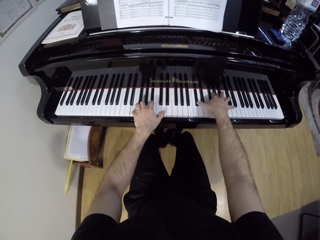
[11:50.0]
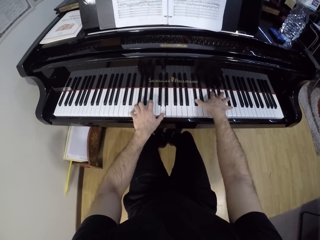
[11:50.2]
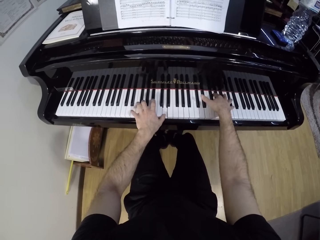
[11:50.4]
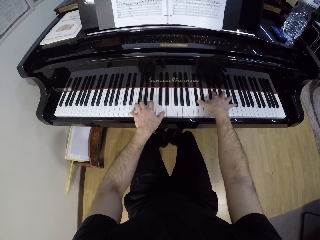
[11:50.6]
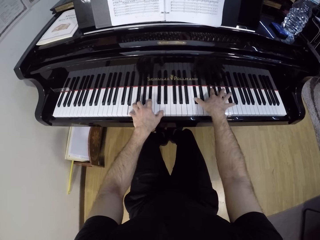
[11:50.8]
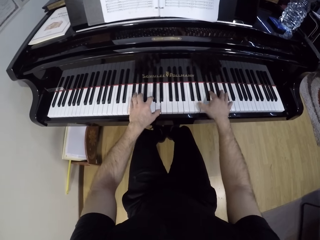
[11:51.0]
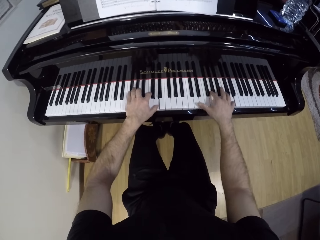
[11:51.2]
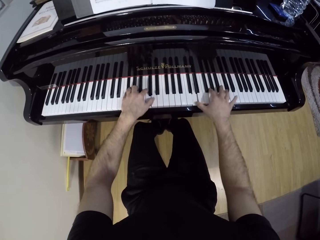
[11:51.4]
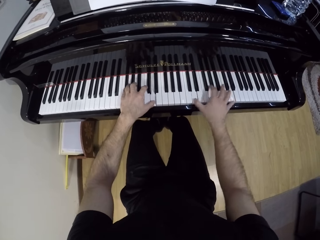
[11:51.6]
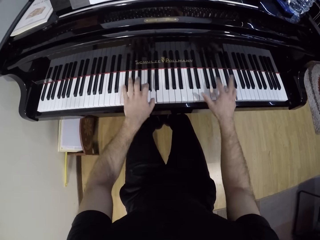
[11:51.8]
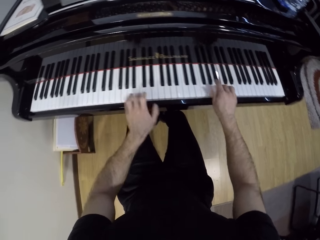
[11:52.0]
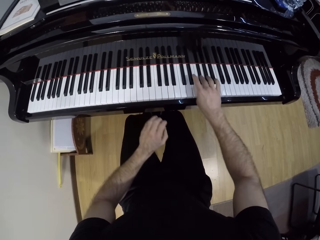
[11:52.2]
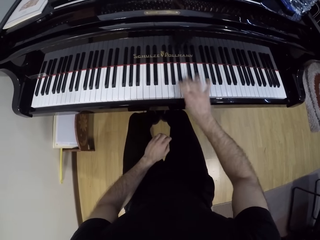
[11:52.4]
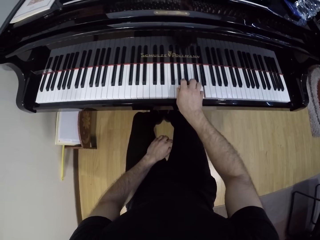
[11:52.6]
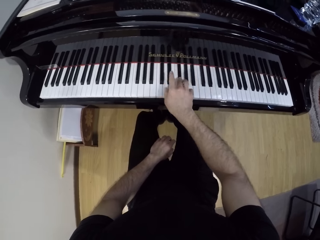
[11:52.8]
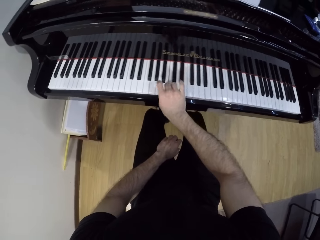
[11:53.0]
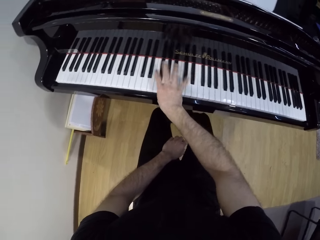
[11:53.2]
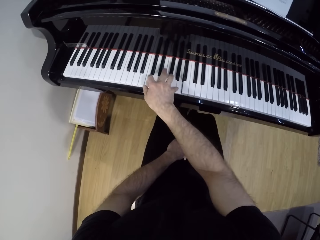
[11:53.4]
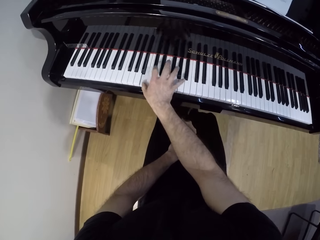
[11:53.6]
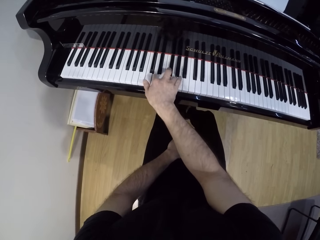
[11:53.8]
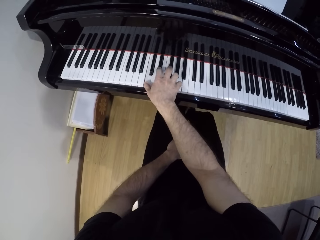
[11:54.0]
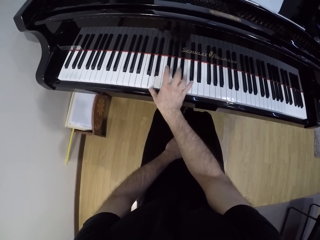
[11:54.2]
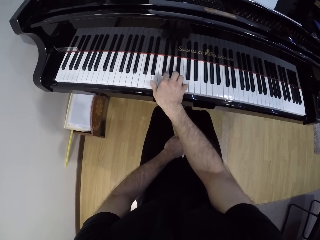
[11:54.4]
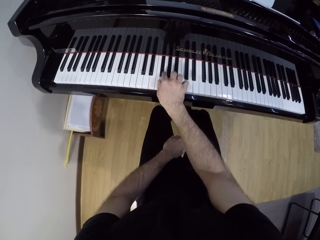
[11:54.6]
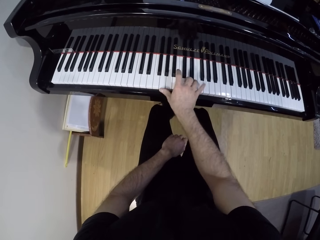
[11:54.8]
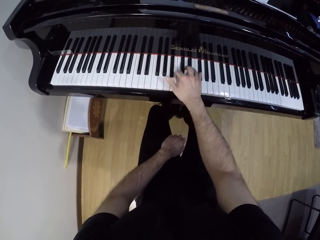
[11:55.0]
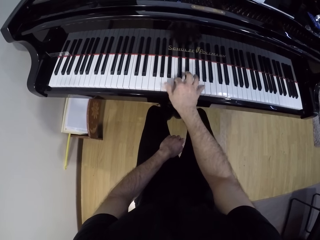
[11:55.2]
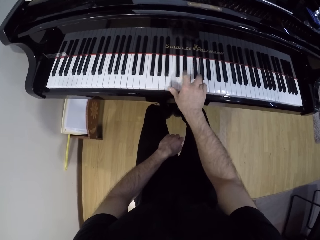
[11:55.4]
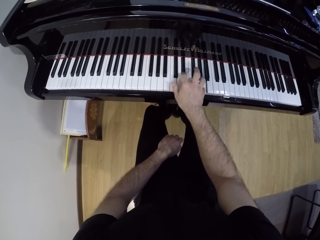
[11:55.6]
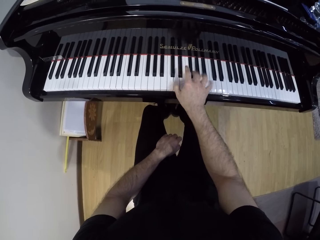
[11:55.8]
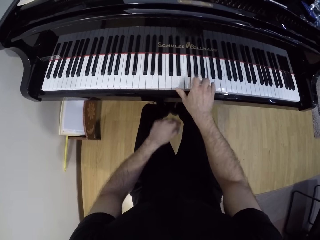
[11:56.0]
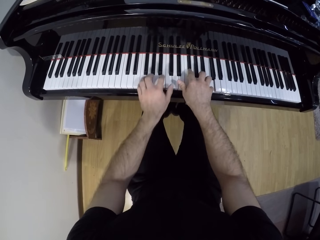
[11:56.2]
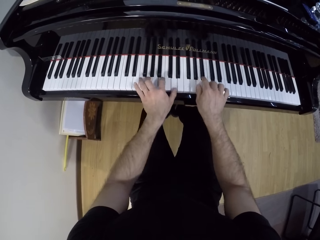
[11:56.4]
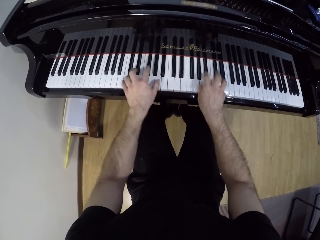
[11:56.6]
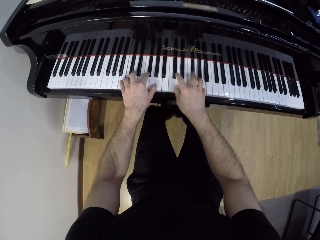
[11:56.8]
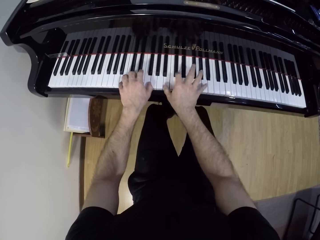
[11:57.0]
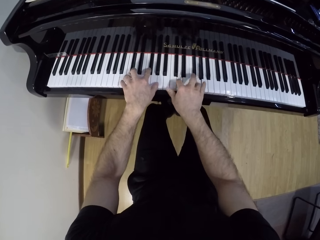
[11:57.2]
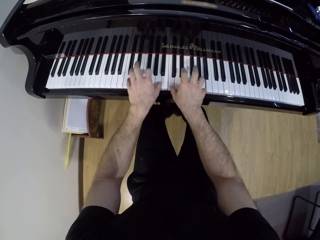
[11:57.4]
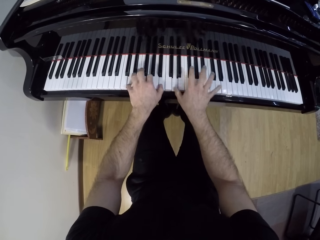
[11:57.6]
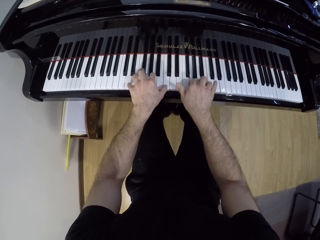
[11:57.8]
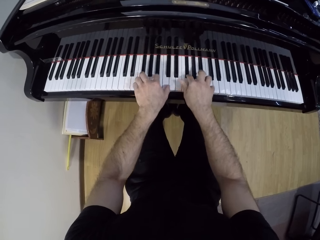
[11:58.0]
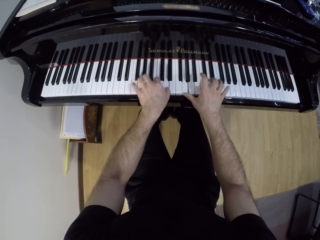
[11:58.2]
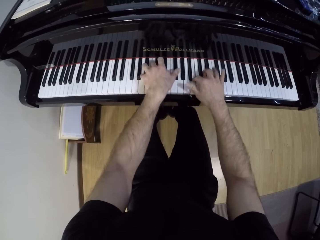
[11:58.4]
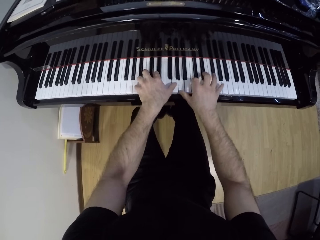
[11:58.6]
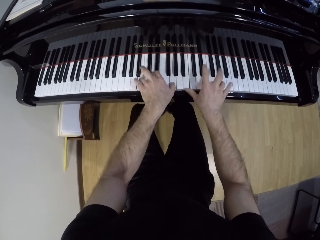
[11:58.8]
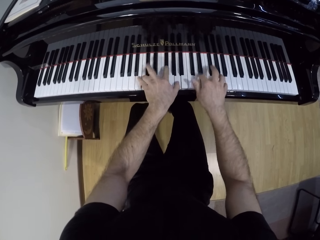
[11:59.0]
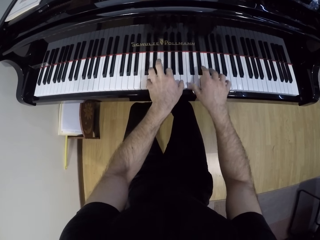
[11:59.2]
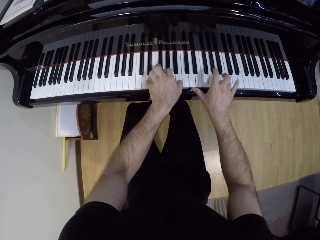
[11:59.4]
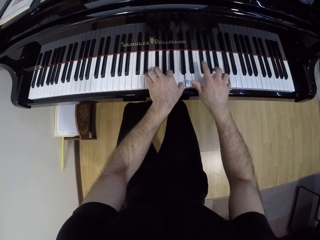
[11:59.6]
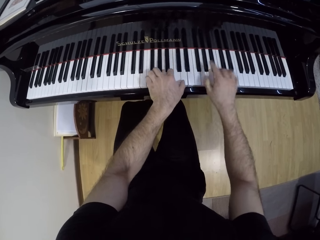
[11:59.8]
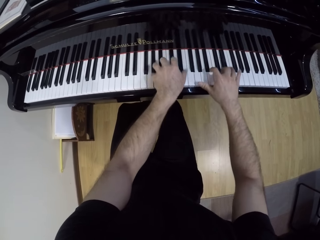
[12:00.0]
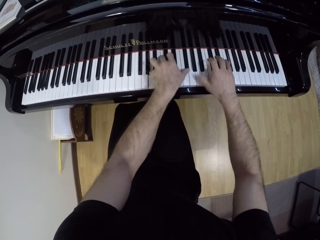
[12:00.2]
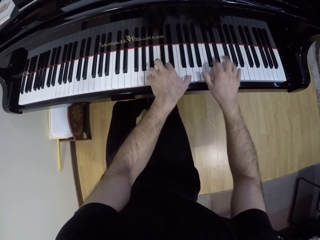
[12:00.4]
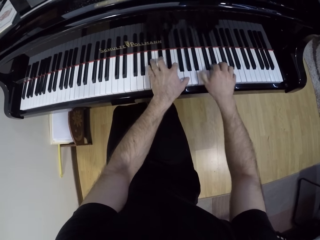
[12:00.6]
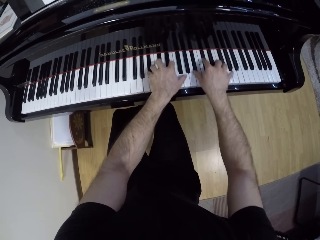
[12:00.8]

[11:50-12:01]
The camera wearer plays the piano with his right hand. He plays the piano with both hands.

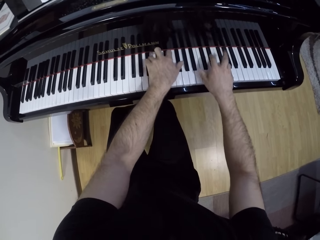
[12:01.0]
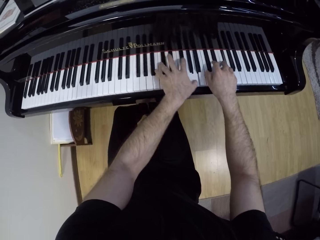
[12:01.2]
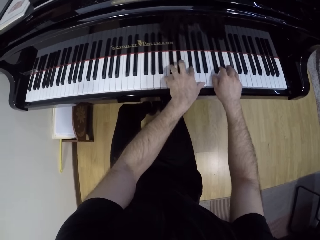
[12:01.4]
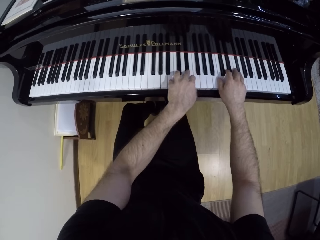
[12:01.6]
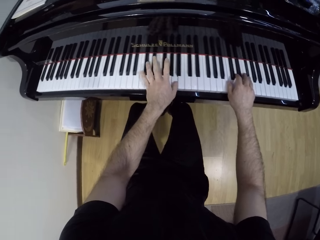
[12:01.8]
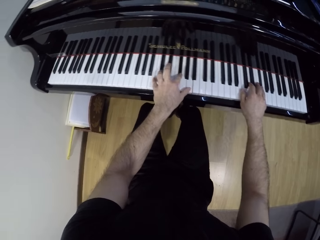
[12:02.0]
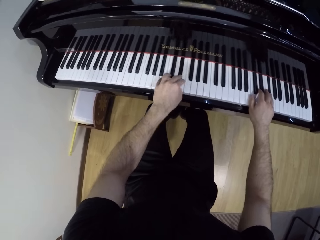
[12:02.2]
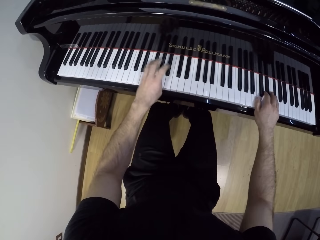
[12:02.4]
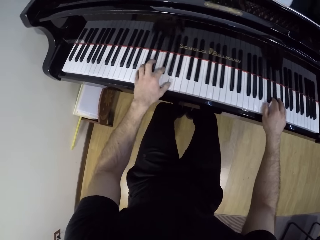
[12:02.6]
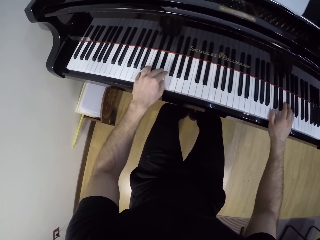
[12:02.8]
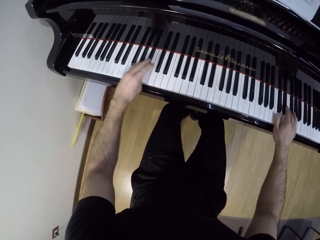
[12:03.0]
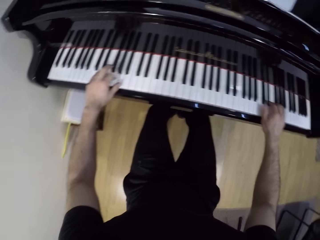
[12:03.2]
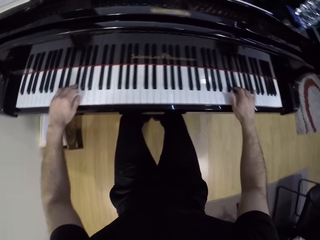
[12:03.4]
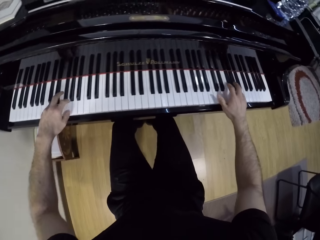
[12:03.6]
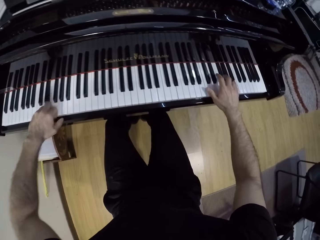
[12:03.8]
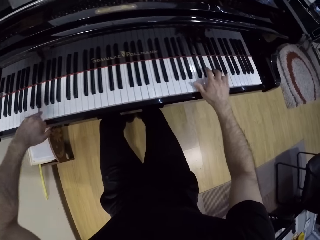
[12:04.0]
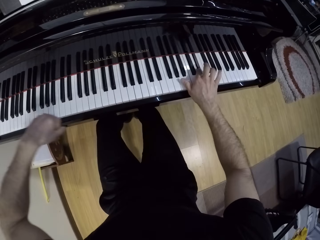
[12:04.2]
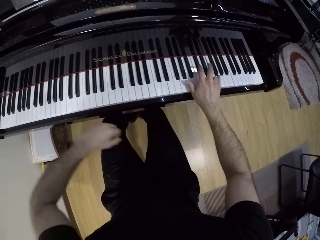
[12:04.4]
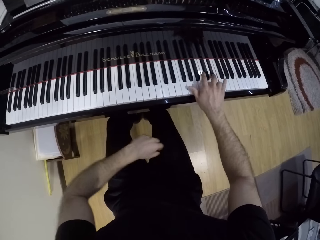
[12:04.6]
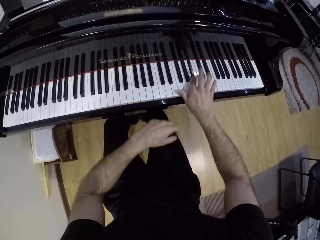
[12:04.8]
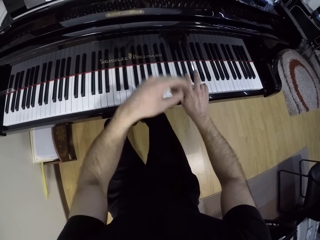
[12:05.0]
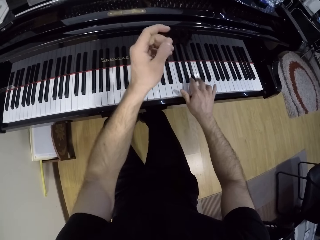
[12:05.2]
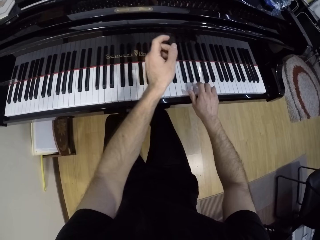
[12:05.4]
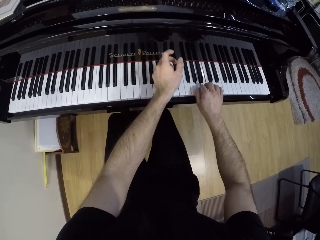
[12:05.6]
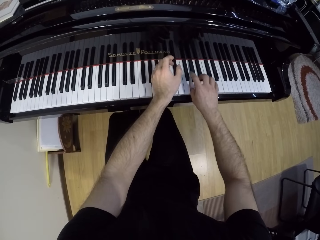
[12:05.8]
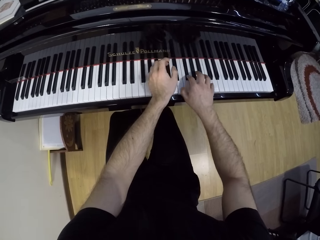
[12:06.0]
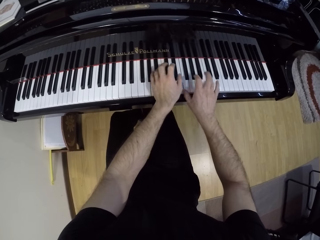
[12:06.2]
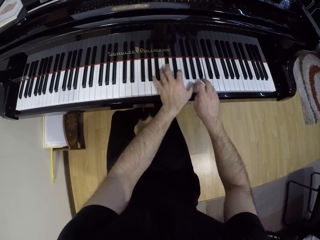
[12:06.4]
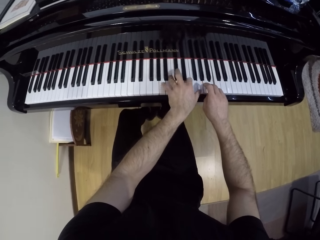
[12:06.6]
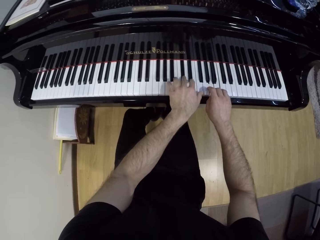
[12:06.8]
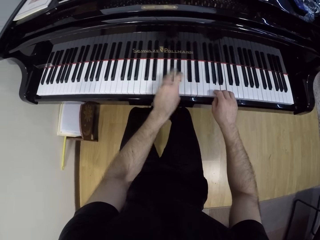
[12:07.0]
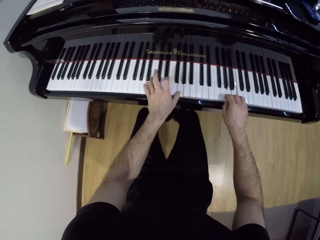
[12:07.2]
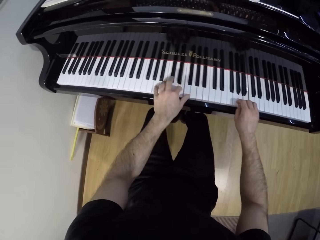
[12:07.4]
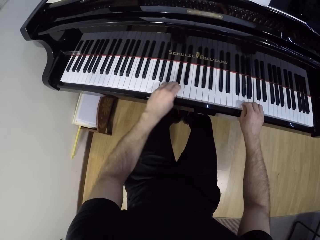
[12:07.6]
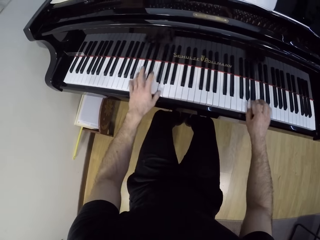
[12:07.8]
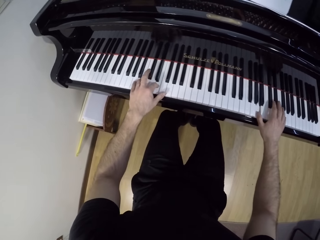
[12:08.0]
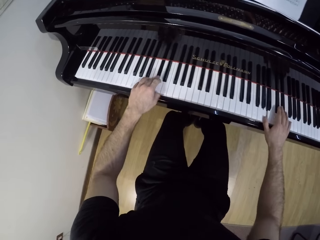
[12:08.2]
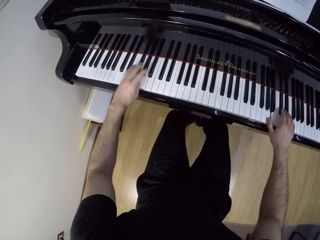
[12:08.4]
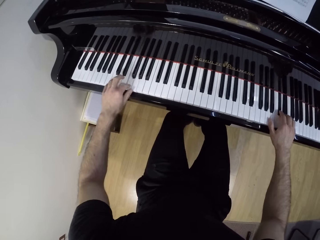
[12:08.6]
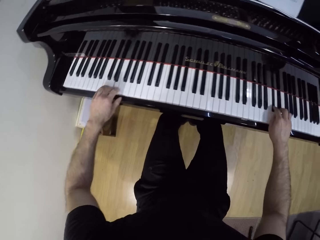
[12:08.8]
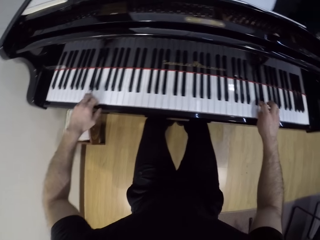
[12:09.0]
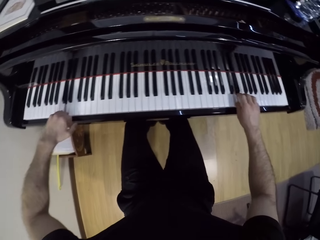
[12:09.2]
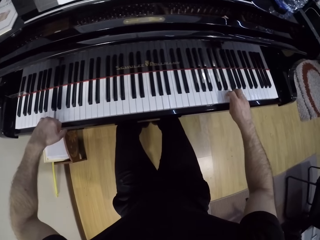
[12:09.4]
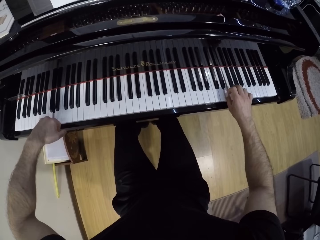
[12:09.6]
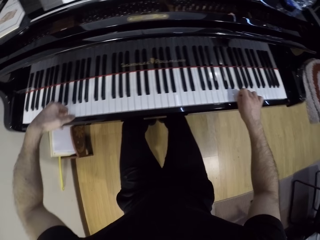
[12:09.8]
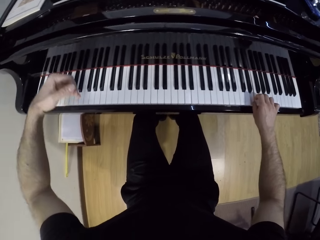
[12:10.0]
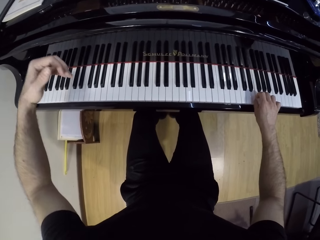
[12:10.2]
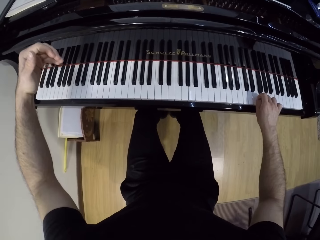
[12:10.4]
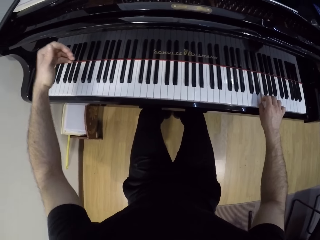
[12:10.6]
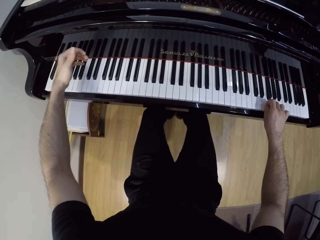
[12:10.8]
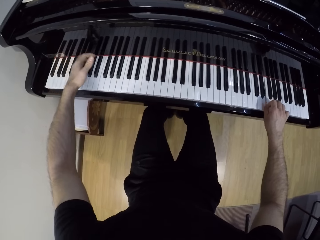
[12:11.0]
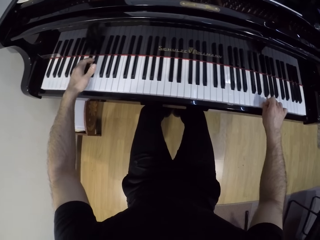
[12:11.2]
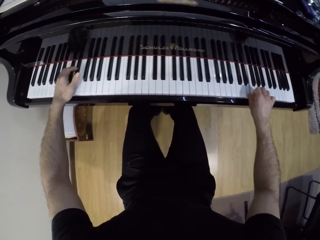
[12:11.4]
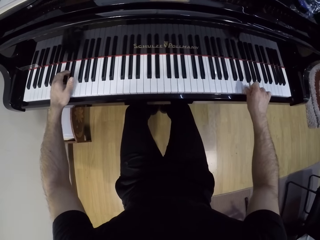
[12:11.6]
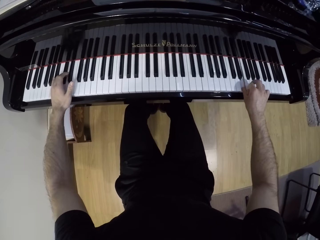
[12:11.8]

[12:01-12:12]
The camera wearer plays the piano with his right hand. He plays the piano with both hands.
